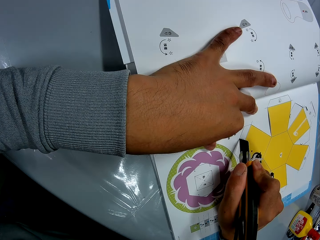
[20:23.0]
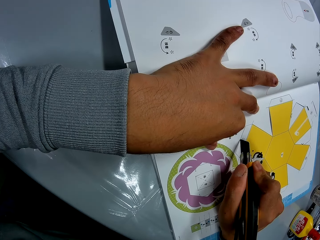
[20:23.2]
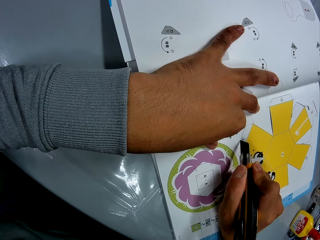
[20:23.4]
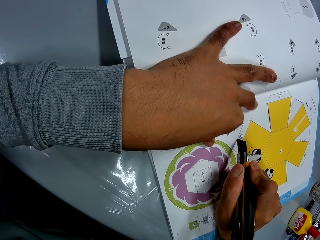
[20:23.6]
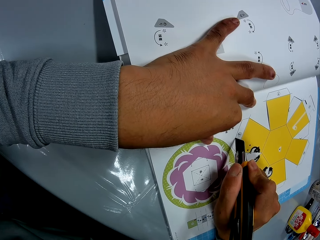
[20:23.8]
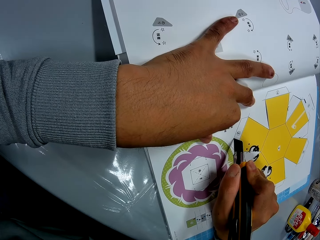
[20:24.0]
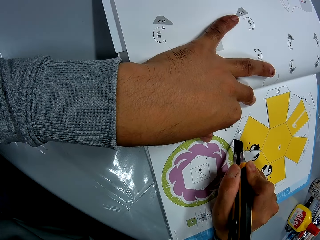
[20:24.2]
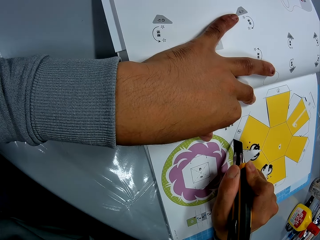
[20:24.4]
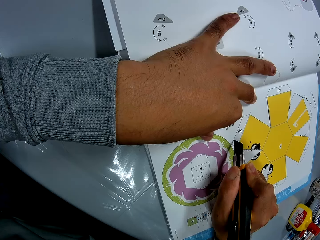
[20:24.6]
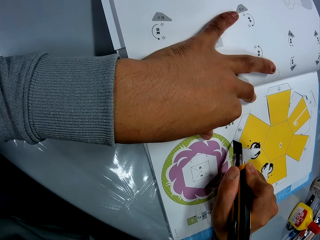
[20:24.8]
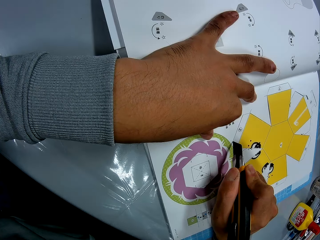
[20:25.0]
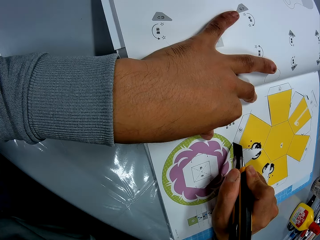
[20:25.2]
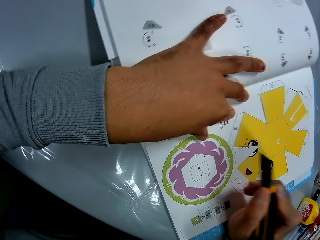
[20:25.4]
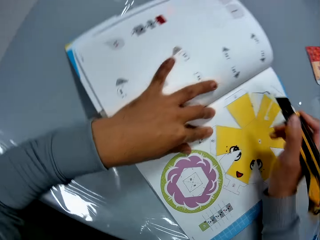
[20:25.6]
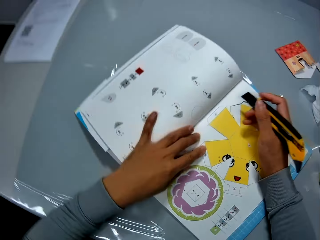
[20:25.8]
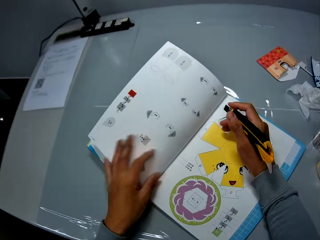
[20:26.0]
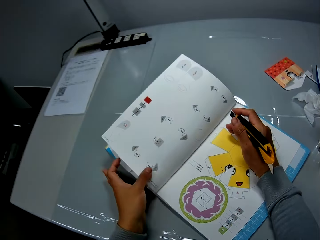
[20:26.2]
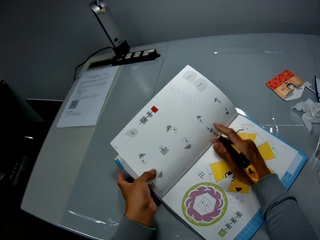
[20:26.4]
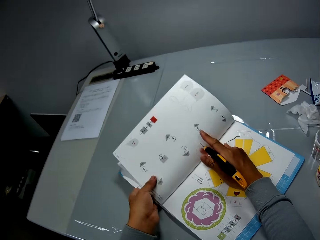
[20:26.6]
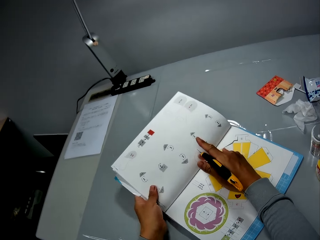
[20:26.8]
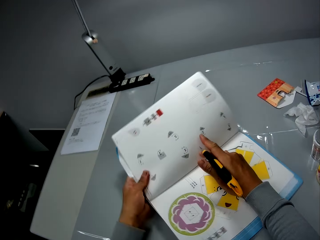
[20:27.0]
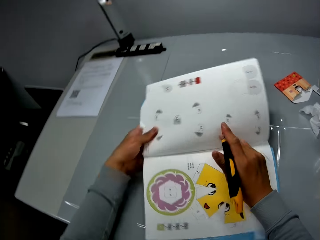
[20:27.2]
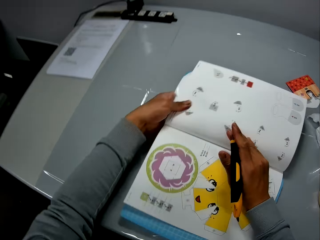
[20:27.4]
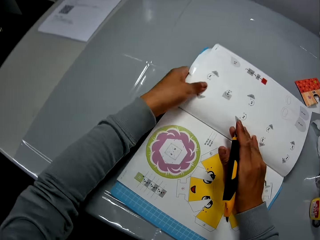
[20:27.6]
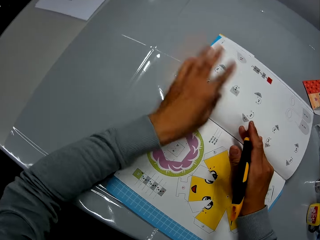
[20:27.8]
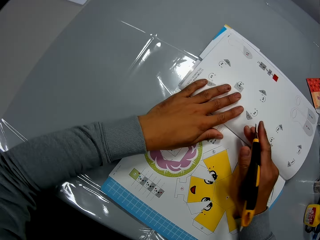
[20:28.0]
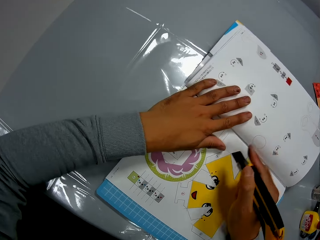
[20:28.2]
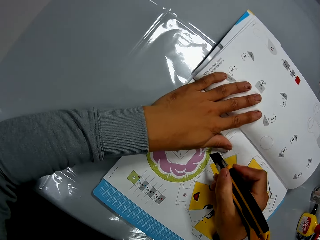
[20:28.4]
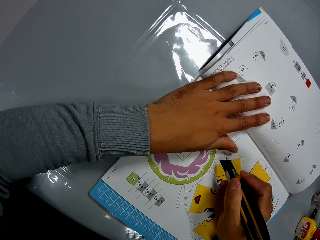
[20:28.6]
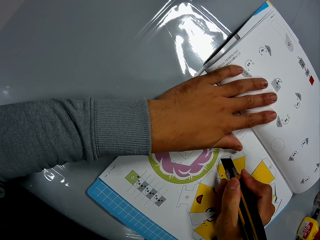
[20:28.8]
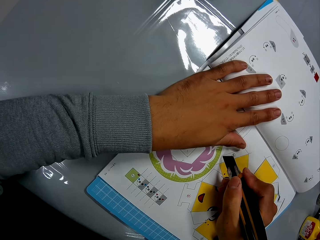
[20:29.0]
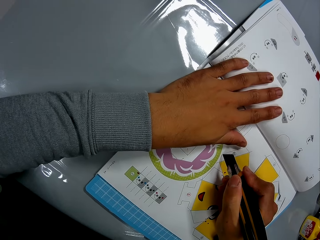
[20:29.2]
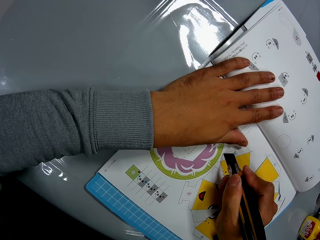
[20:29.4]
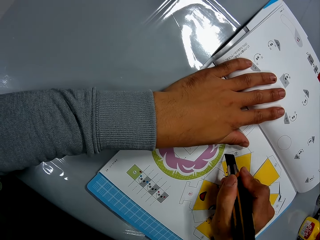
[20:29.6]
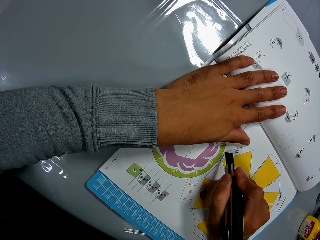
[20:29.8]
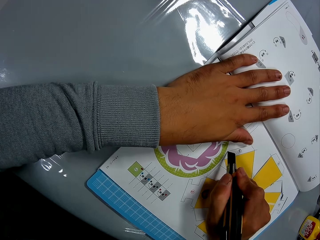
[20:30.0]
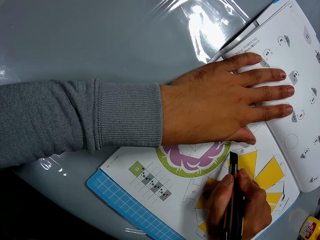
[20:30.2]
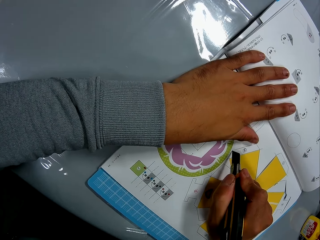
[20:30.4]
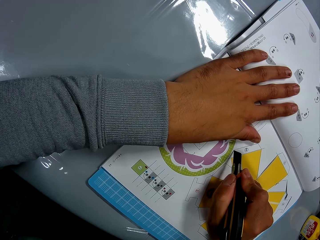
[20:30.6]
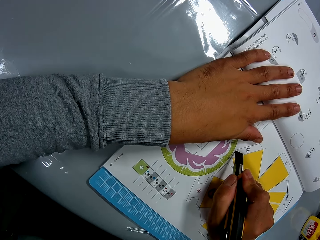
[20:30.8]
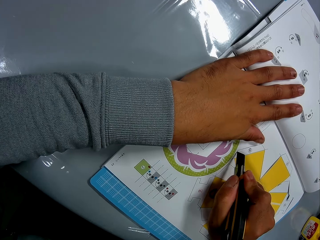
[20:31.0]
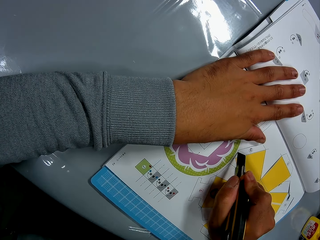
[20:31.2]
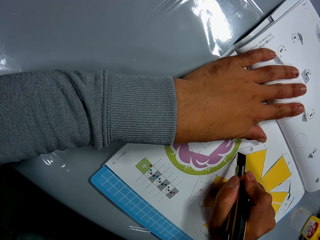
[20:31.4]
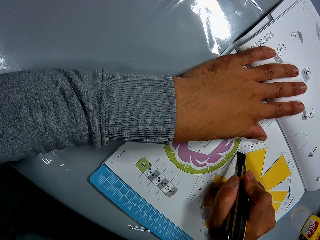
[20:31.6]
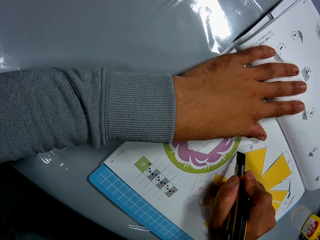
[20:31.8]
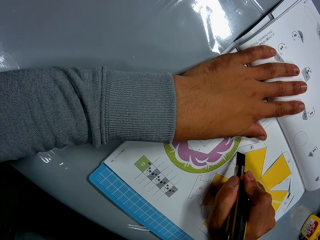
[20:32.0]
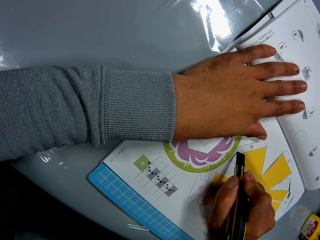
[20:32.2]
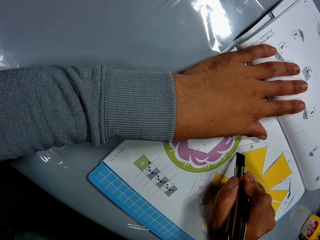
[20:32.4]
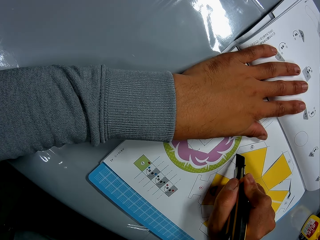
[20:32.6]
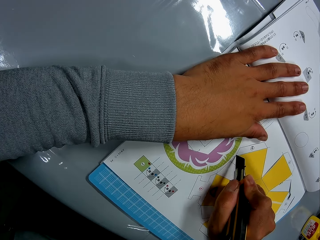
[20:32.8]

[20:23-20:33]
The camera wearer adjusts the craft pieces book on the table. He rotates the craft book. He places his left hand on the craft book. He adjusts the craft knife on the craft pieces book page. He cuts the craft pieces book page using the craft knife on the mat craft board.

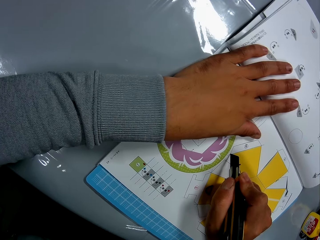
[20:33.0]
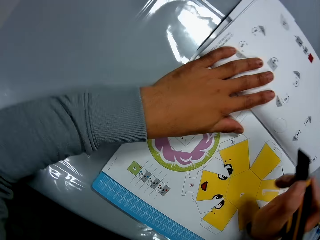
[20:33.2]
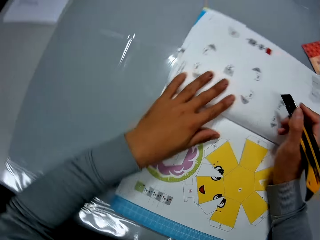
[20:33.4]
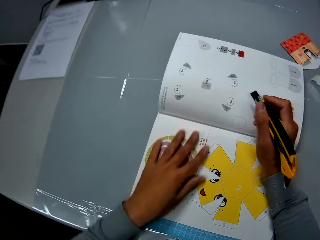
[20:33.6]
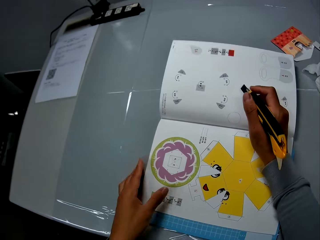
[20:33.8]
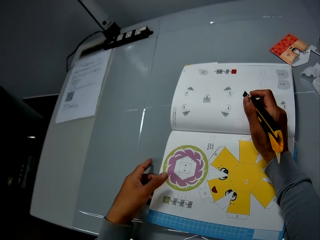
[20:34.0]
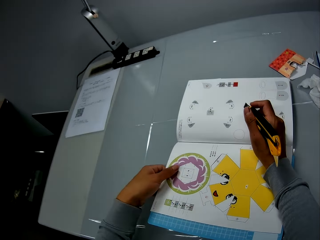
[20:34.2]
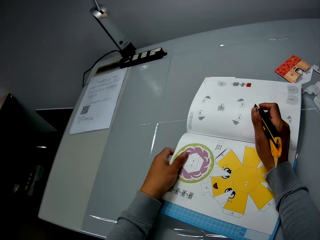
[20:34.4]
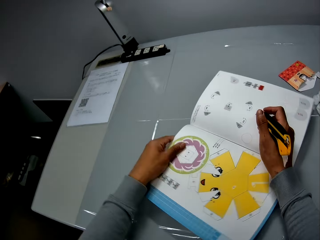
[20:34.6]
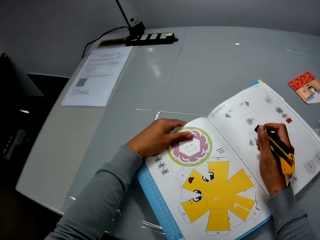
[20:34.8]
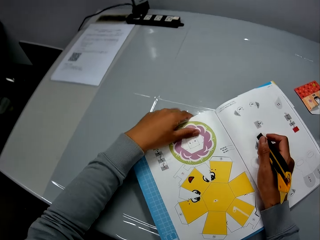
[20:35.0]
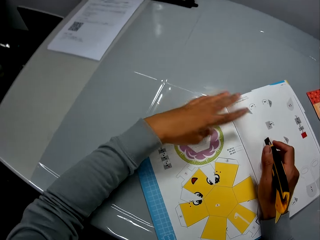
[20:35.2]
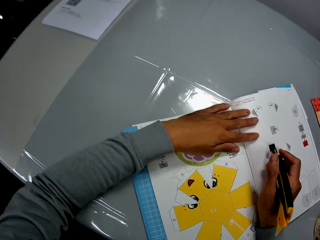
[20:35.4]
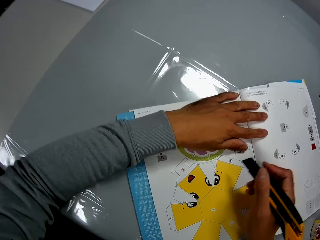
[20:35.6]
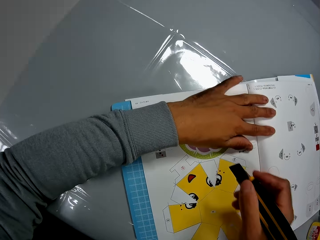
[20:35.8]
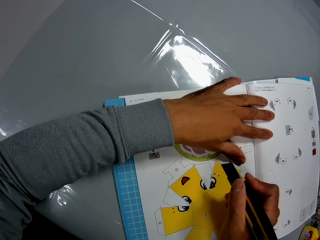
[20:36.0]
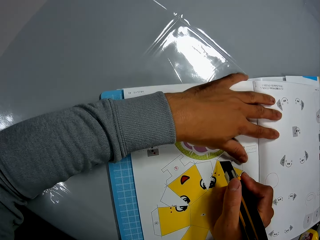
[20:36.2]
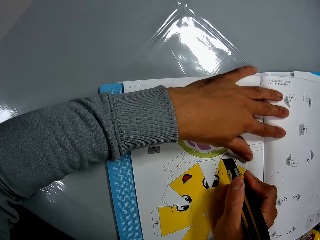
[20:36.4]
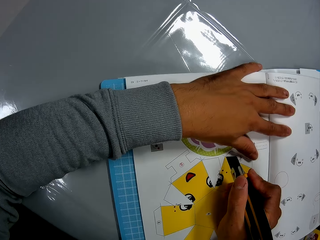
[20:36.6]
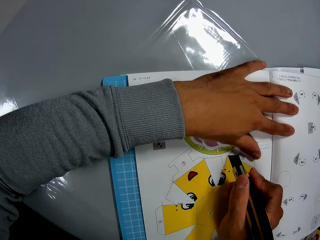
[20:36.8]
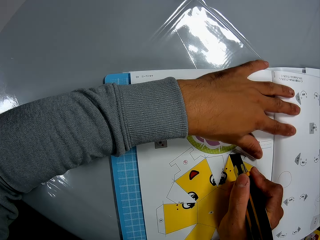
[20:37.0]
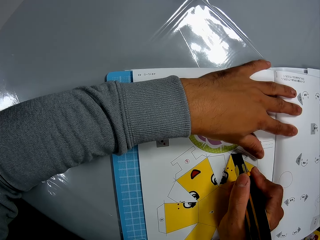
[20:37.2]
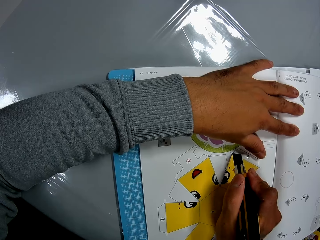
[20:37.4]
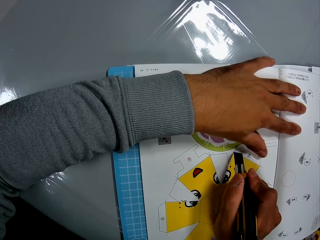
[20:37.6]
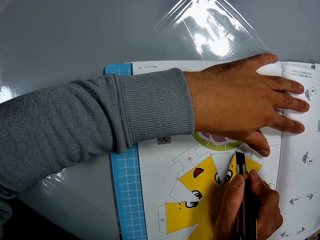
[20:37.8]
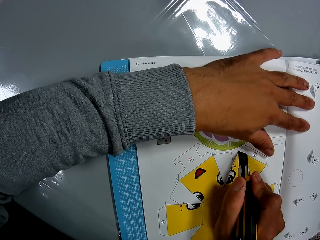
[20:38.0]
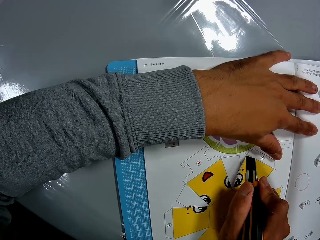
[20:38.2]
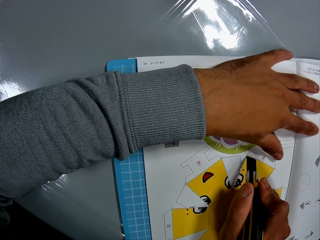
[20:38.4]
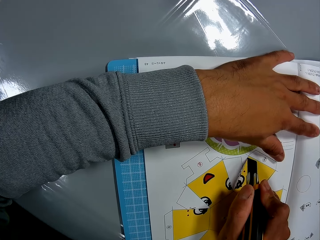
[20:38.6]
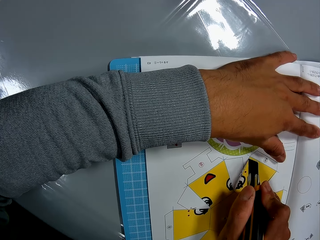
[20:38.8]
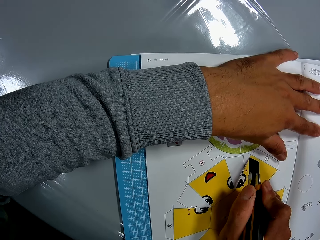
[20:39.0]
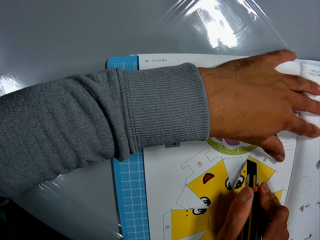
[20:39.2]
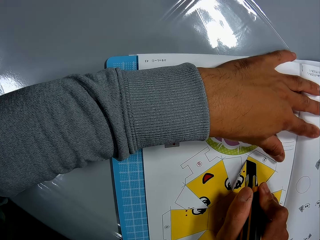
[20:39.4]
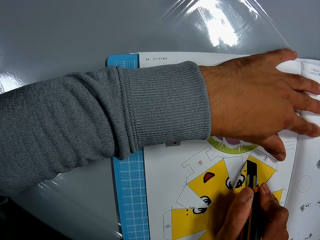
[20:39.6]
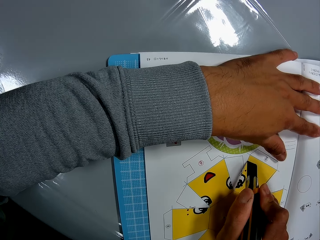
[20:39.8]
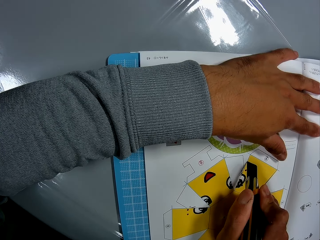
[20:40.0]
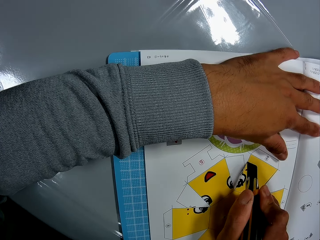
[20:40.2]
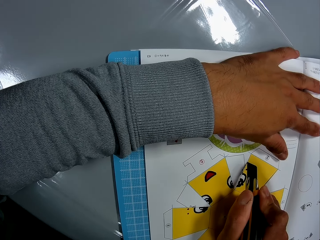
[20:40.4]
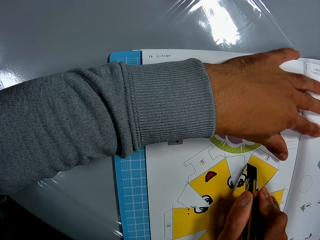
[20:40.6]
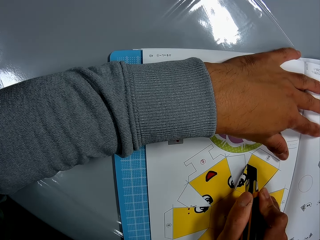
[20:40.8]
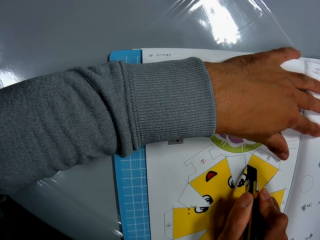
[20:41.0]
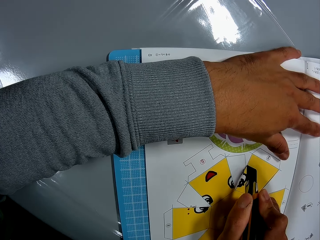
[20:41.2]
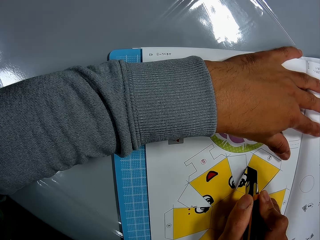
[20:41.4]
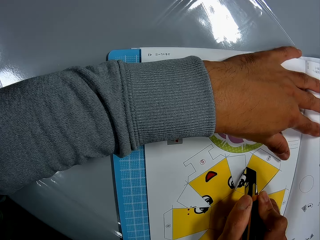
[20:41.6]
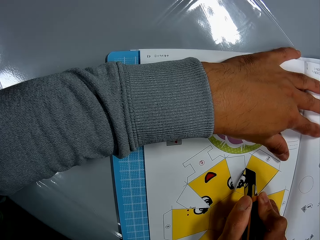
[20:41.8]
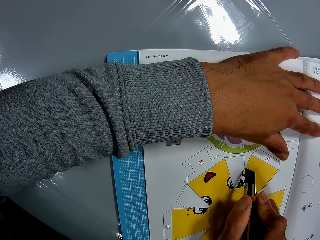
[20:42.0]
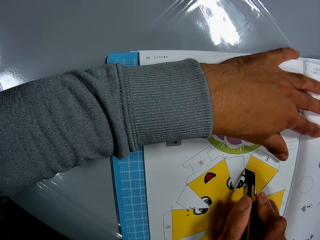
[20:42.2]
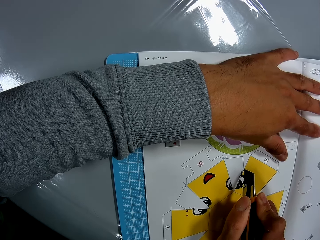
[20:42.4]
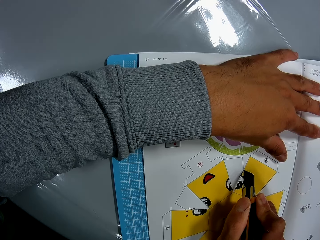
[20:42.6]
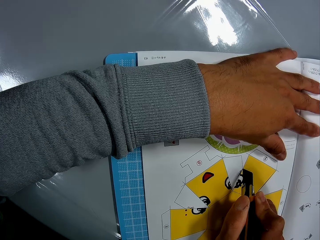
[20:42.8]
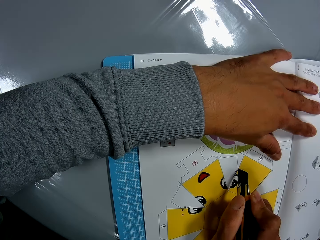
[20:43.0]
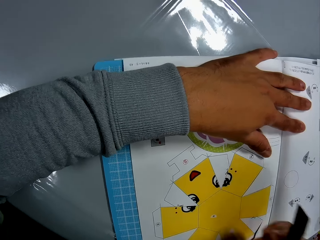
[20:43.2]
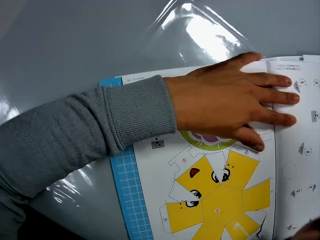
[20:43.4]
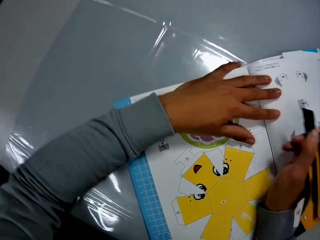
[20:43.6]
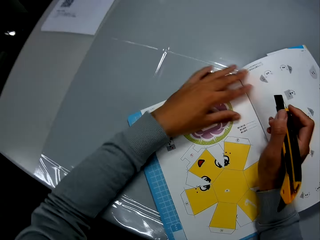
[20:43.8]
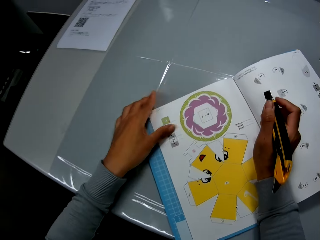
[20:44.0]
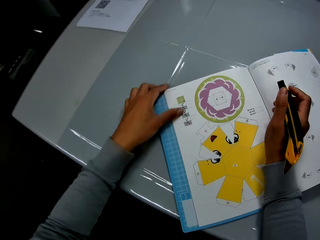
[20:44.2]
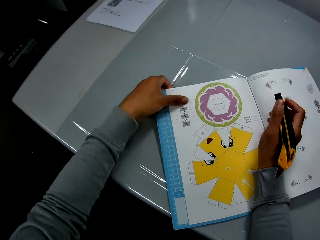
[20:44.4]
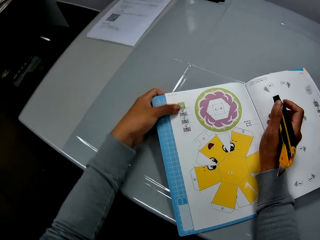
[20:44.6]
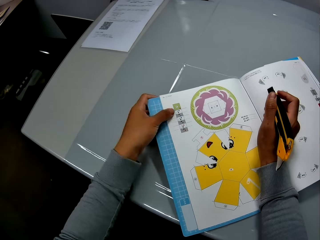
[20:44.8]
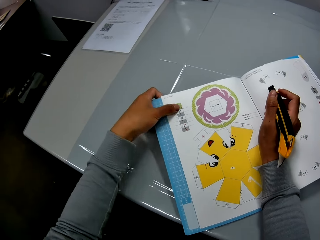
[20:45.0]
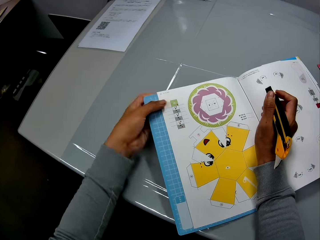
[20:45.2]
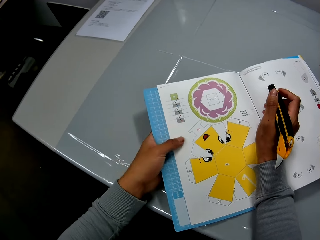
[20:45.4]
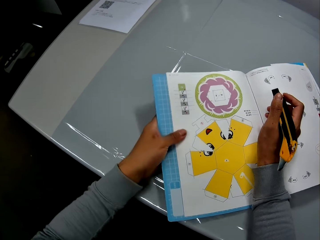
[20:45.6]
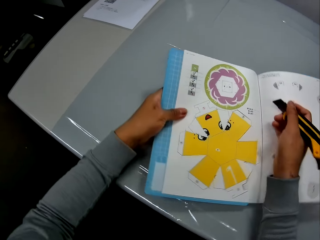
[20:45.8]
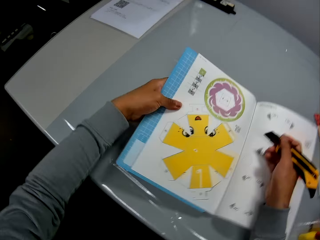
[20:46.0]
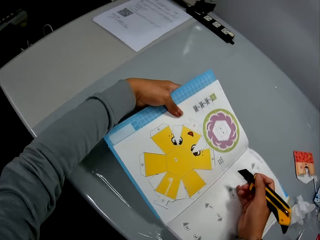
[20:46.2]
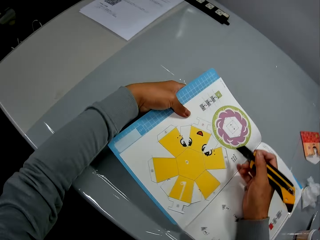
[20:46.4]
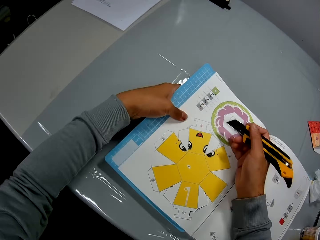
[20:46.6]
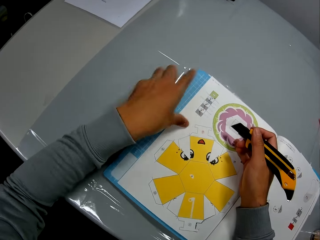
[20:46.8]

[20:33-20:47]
The camera wearer adjusts the craft pieces book on the table. He rotates the craft book. He places his left hand on the craft book. He adjusts the craft knife on the craft pieces book page. He cuts the craft pieces book page using the craft knife on the mat craft board. He adjusts the craft pieces book on the table. He rotates the craft book.
